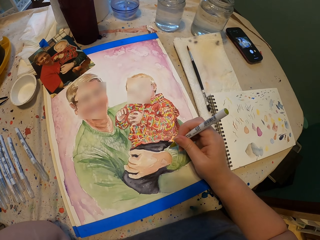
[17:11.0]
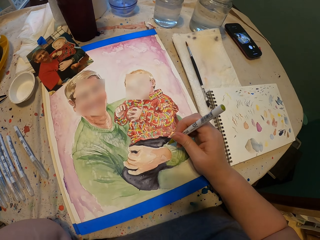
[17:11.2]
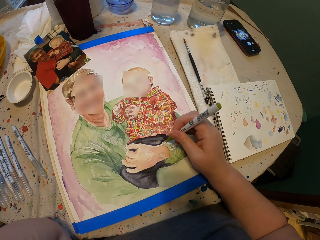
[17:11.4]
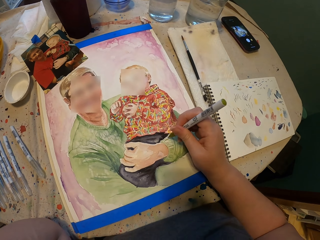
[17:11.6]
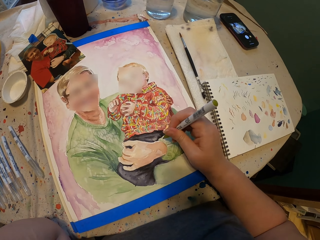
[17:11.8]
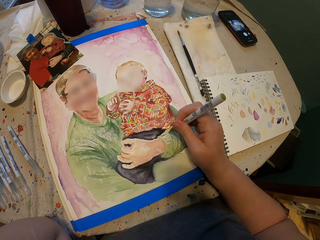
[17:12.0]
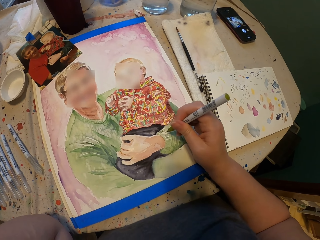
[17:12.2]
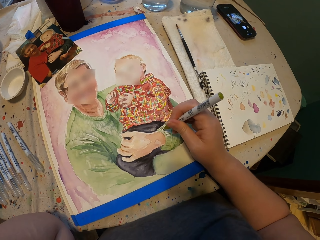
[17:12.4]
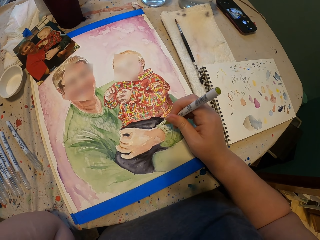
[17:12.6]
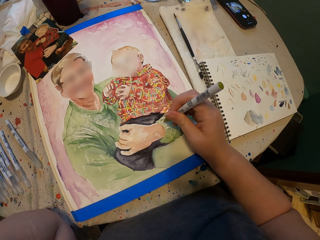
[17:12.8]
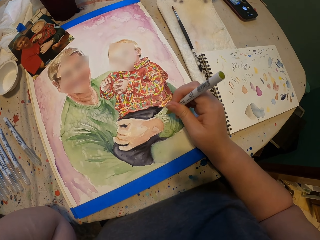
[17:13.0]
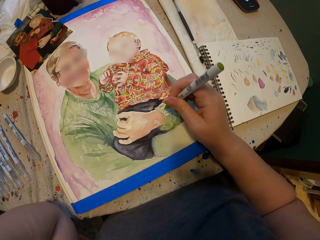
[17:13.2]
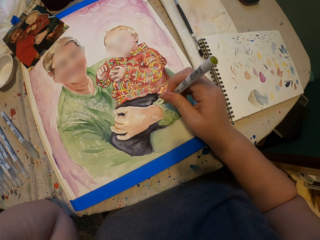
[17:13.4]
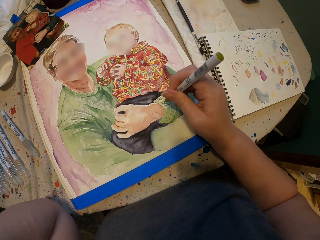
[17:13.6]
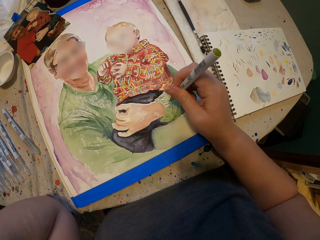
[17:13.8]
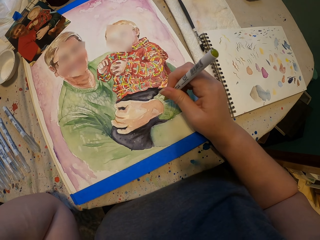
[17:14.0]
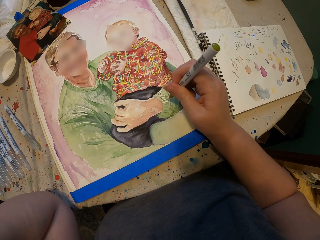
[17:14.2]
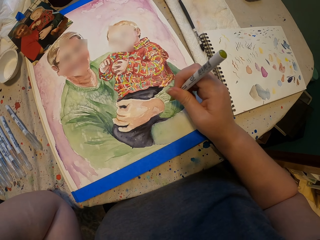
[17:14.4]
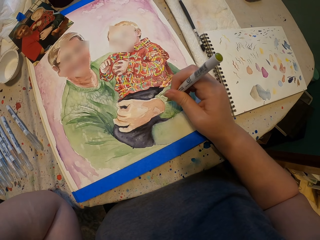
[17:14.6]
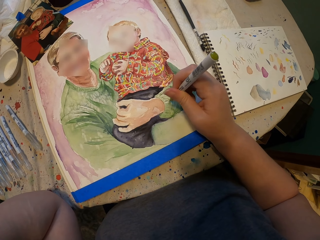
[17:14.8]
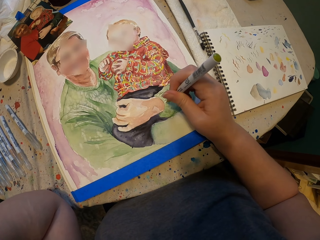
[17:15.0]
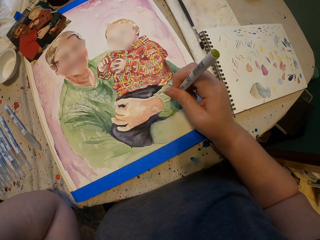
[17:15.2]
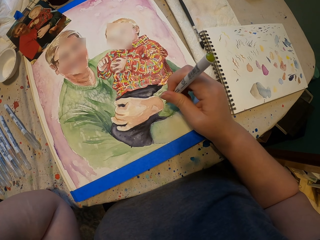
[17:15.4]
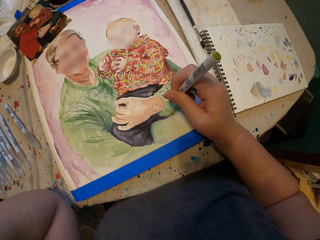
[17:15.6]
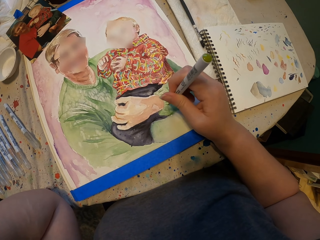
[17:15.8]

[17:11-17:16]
The camera wearer draws on the portrait.

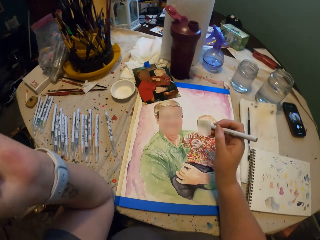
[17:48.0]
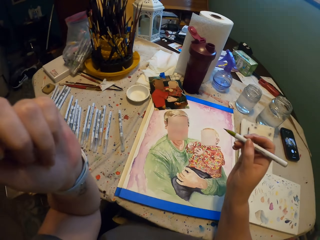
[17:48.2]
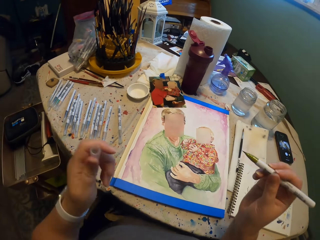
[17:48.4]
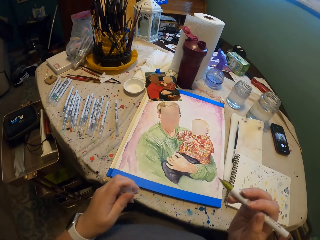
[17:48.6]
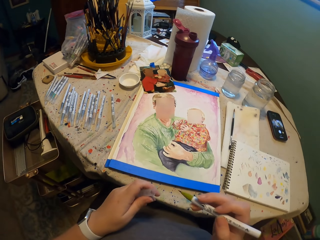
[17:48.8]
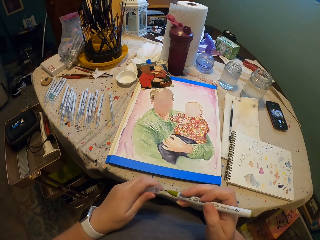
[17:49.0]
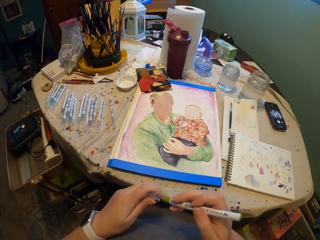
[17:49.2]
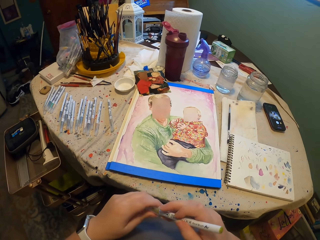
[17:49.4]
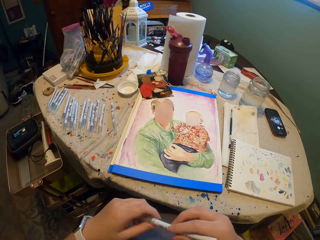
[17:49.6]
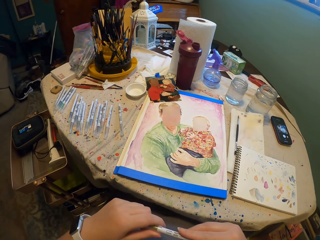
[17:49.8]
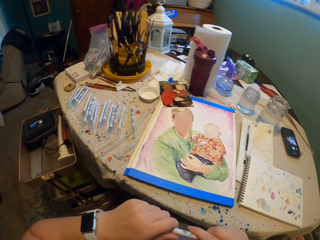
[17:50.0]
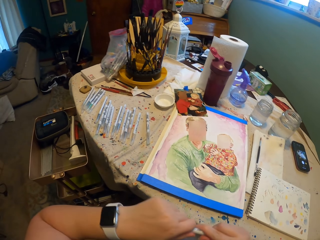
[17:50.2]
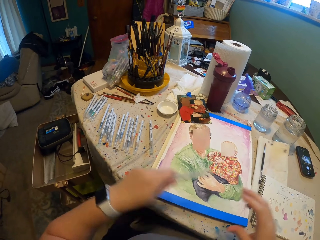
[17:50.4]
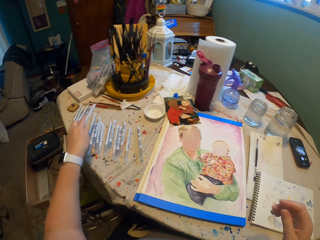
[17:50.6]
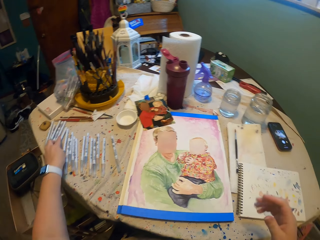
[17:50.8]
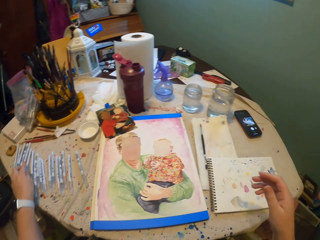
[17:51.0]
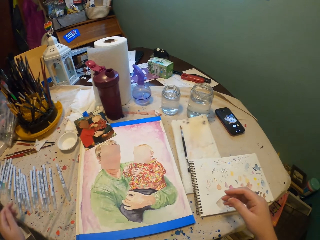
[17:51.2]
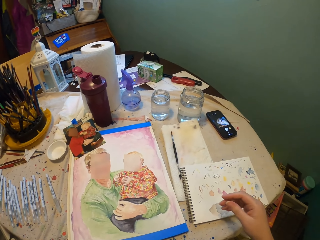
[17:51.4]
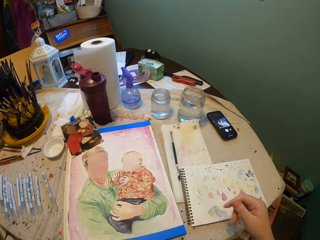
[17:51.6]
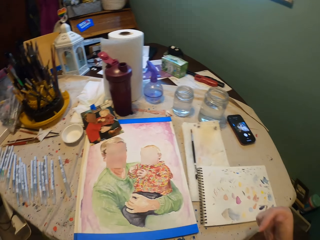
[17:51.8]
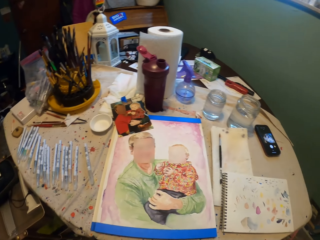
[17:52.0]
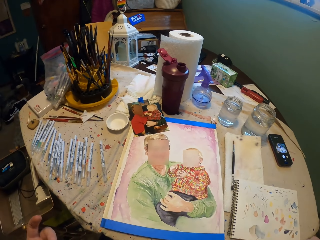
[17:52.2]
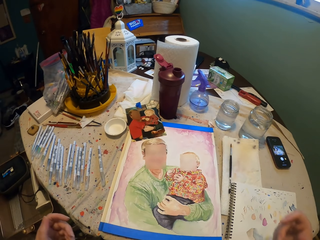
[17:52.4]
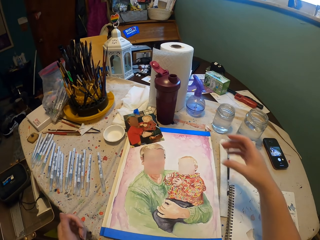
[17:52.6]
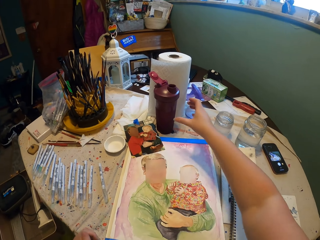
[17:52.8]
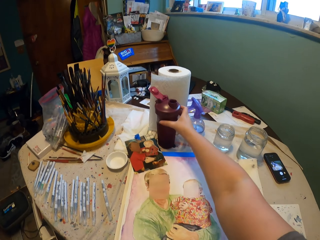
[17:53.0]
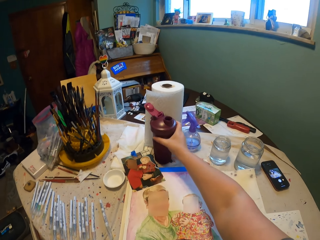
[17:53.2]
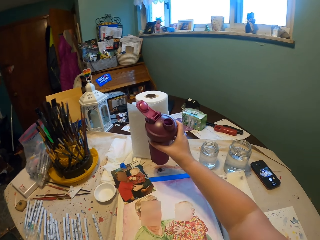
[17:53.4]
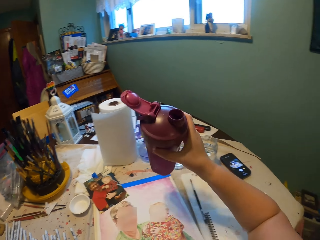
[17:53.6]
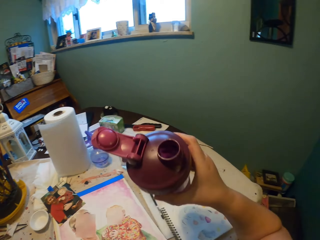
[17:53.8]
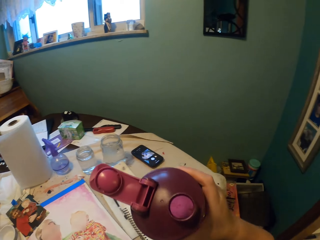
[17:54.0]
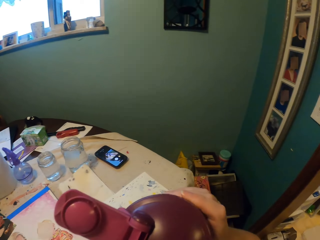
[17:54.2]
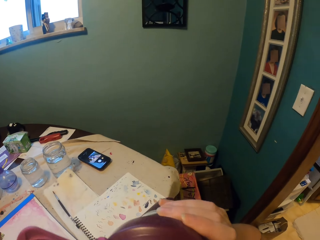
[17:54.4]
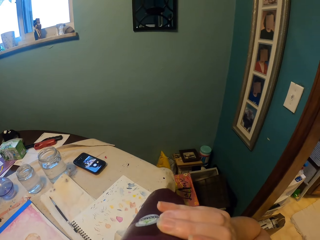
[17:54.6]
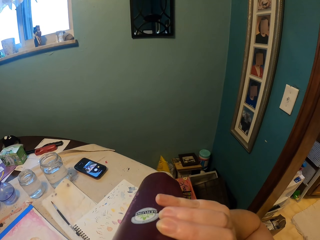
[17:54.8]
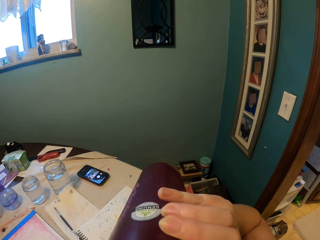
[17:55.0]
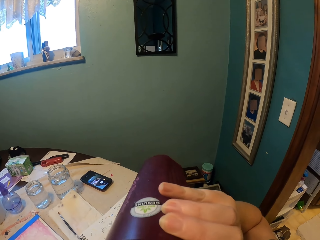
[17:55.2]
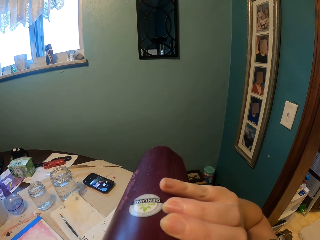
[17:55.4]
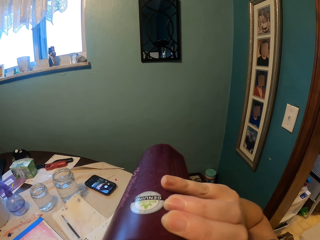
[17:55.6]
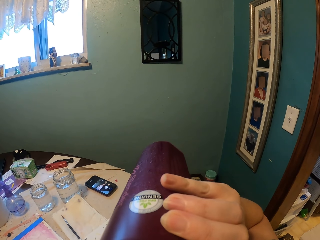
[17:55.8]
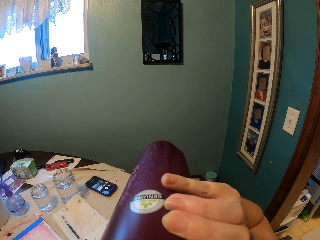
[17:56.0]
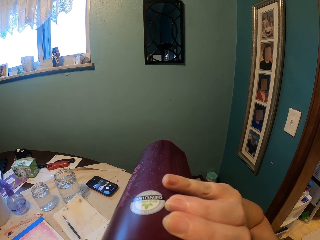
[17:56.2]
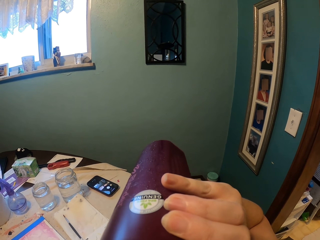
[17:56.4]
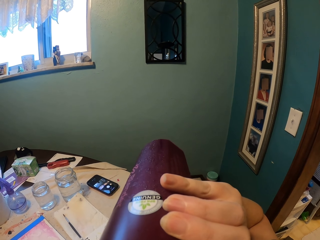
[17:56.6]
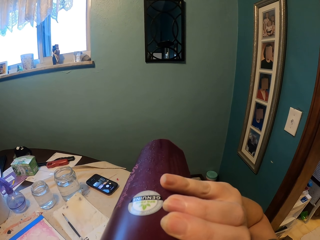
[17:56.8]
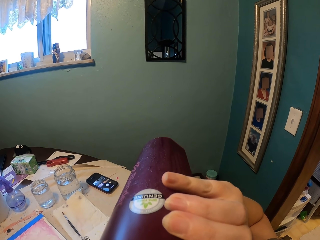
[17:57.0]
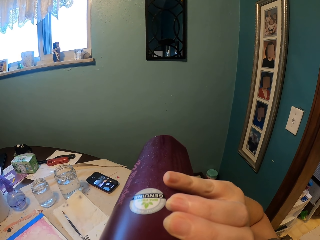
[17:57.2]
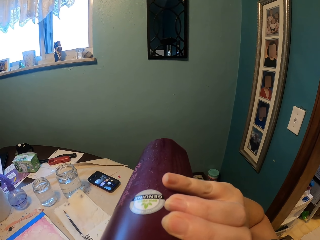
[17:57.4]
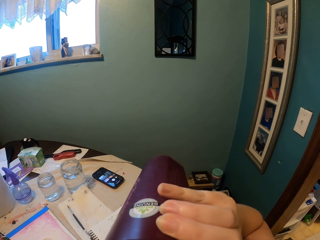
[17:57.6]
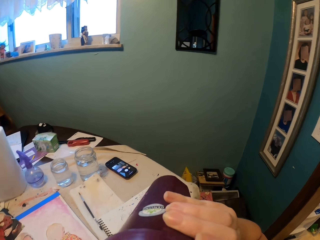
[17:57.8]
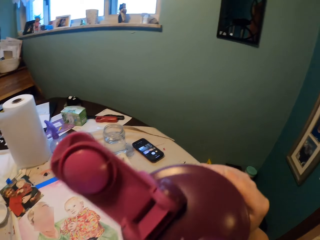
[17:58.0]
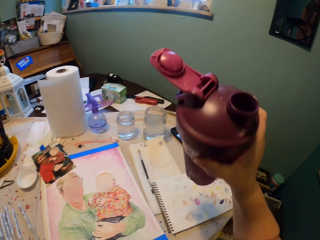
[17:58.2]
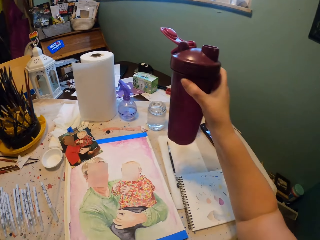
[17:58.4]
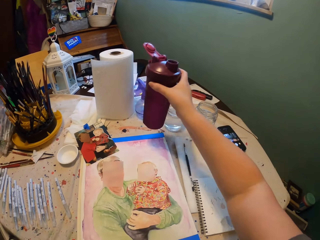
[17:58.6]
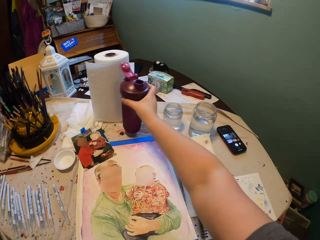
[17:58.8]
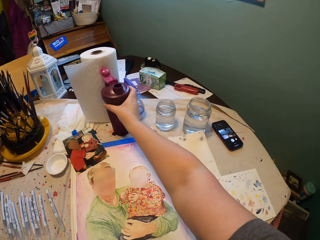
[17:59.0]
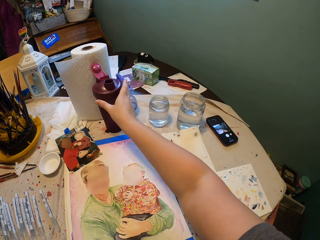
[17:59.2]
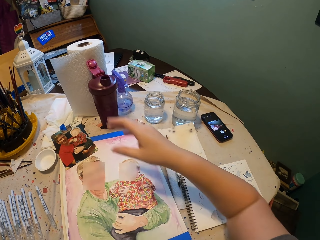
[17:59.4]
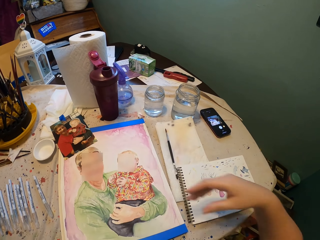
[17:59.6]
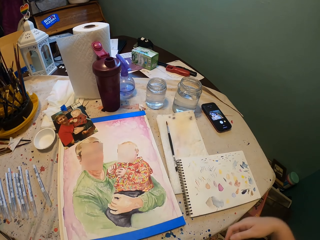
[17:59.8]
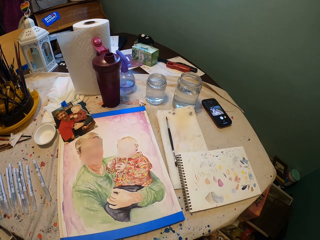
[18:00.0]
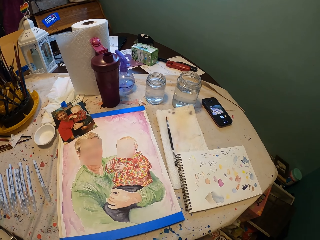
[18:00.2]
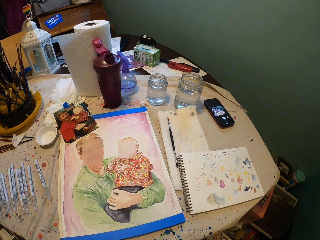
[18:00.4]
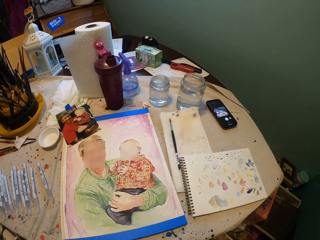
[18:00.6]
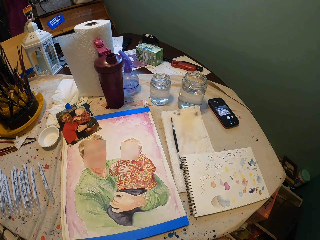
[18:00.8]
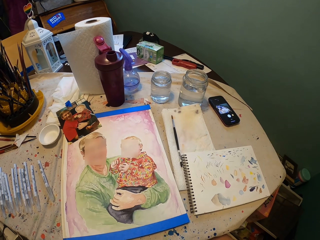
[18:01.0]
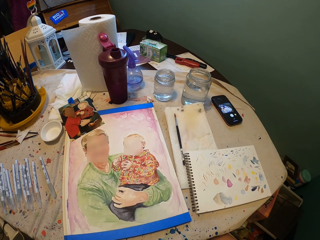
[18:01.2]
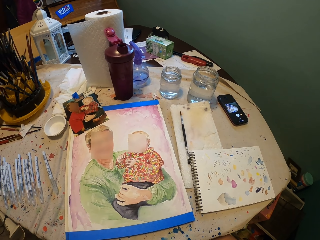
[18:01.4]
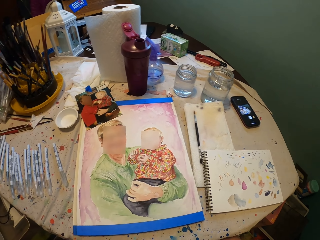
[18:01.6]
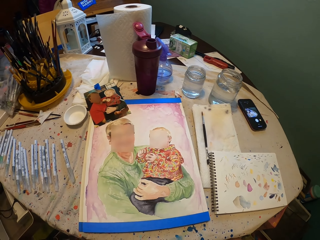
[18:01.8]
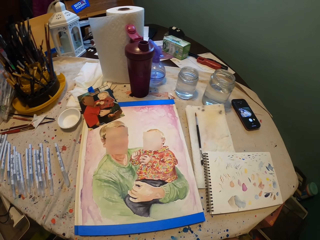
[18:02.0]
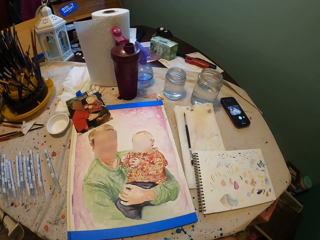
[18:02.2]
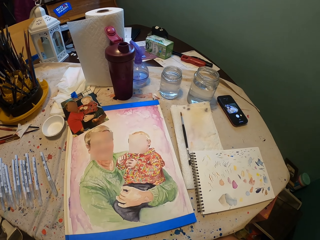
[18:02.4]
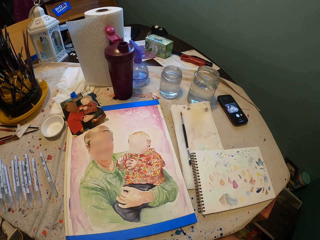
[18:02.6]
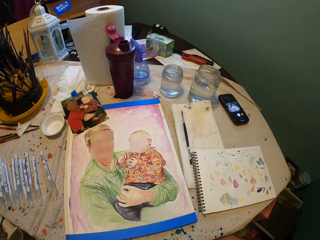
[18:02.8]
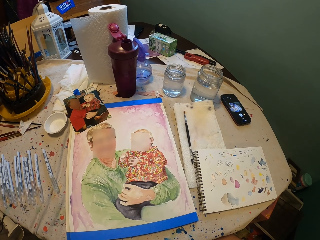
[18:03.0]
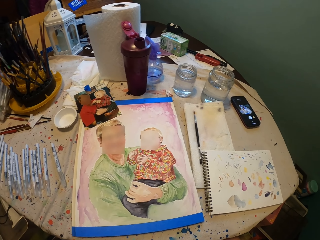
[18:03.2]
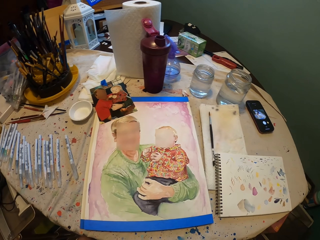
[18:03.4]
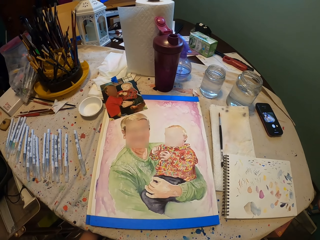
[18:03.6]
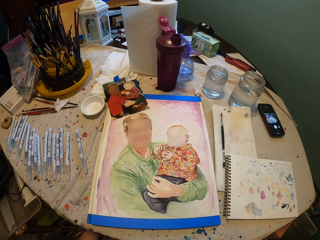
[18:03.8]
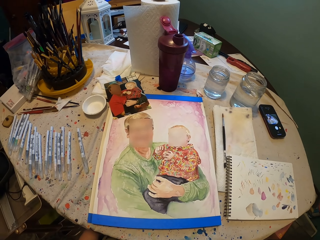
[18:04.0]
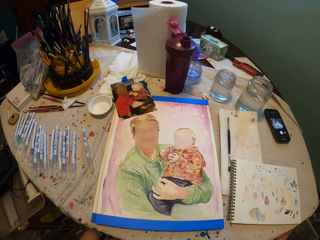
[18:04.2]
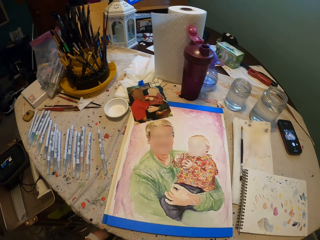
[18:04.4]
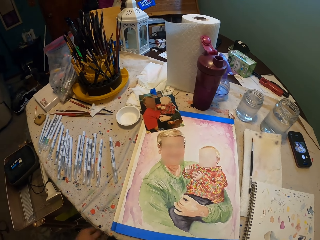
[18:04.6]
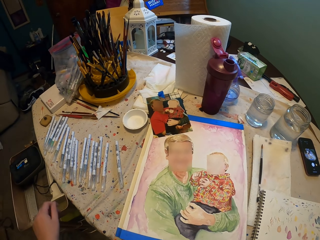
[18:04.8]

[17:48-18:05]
The camera wearer covers the pen with the pen cap. They place the pen on the table. They pick up the water bottle from the table. They hold the water bottle. They drink the water from the water bottle. They place the water bottle on the table. They look at the portrait.
